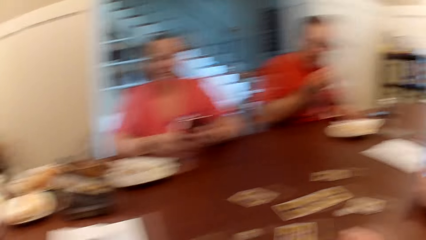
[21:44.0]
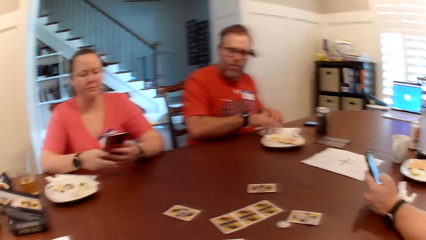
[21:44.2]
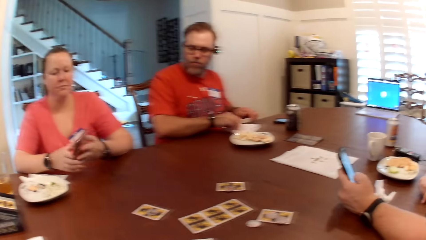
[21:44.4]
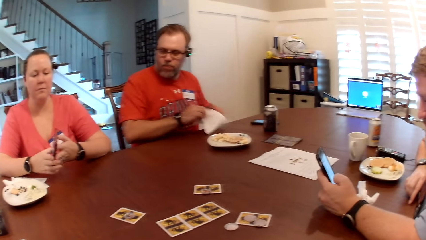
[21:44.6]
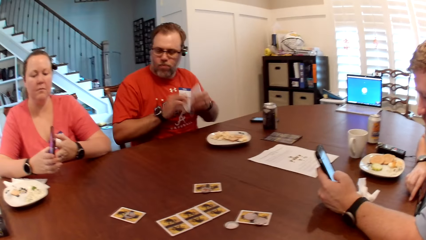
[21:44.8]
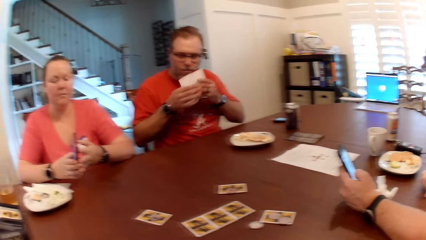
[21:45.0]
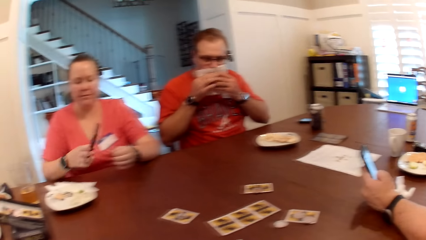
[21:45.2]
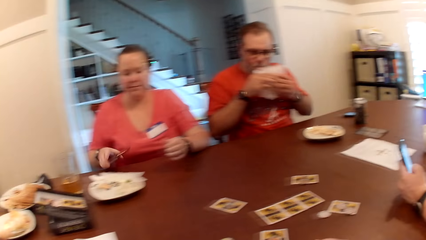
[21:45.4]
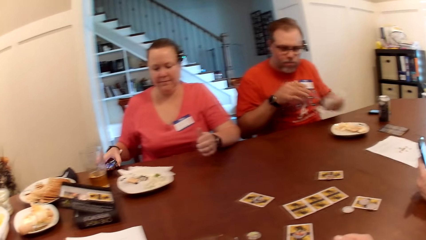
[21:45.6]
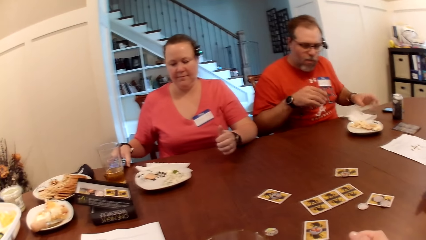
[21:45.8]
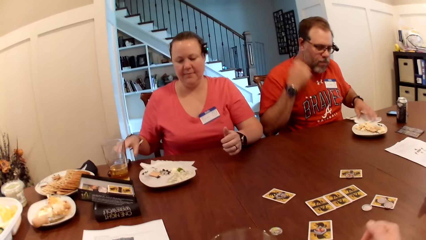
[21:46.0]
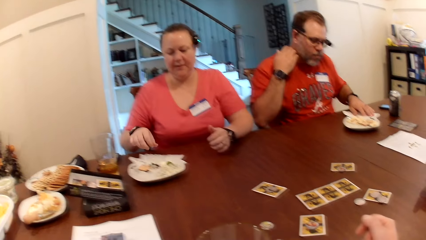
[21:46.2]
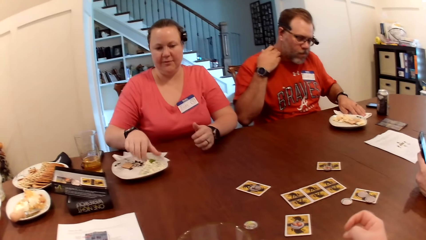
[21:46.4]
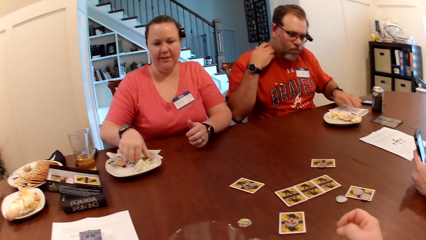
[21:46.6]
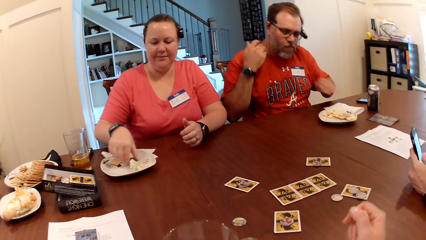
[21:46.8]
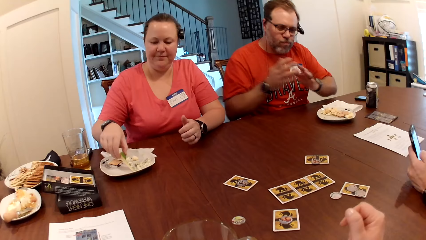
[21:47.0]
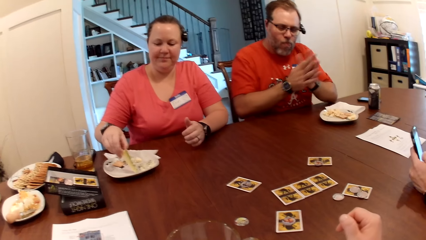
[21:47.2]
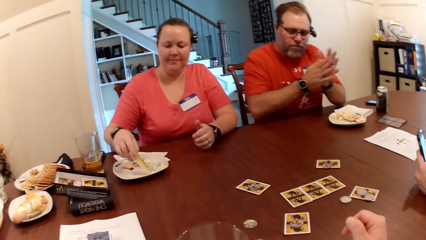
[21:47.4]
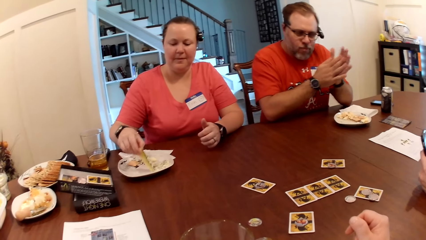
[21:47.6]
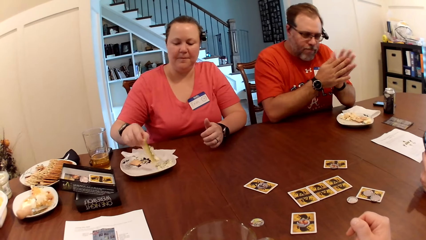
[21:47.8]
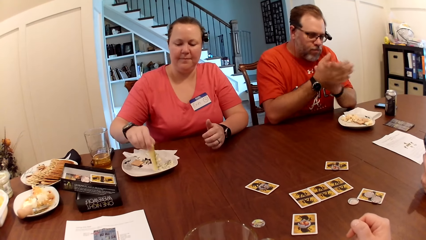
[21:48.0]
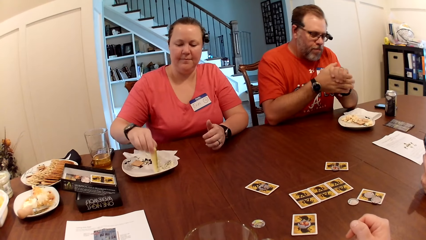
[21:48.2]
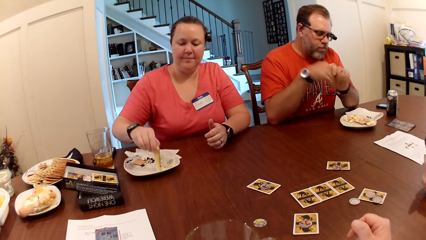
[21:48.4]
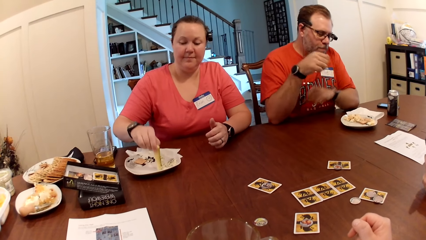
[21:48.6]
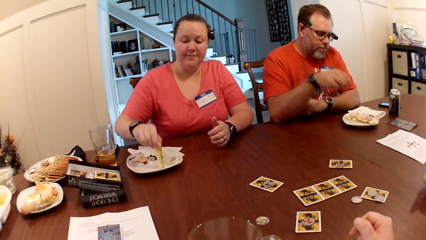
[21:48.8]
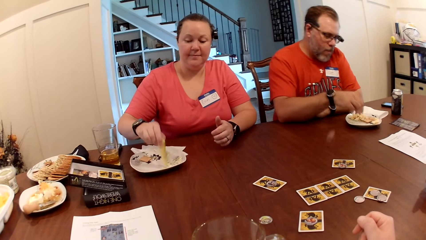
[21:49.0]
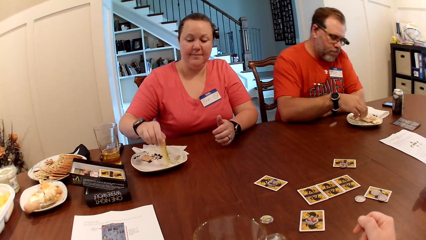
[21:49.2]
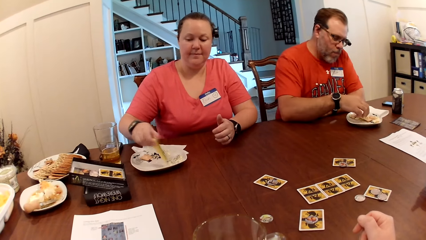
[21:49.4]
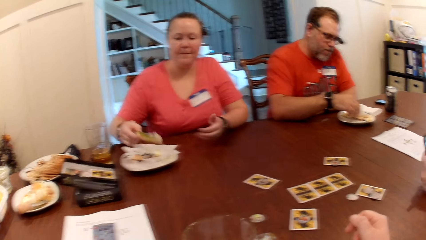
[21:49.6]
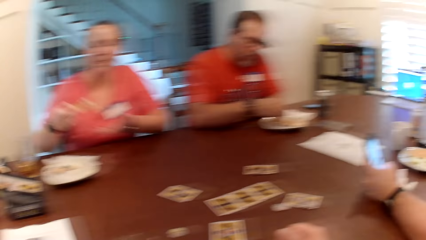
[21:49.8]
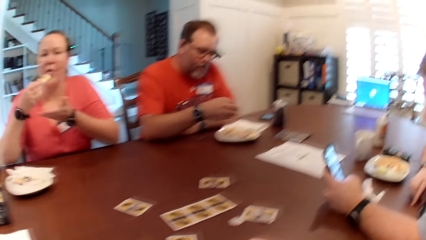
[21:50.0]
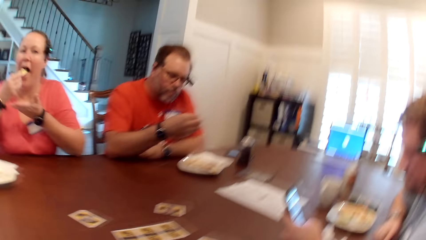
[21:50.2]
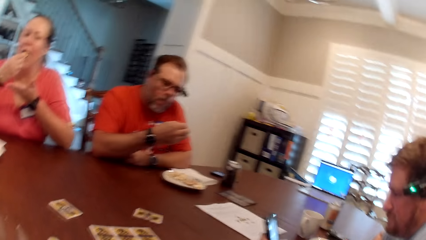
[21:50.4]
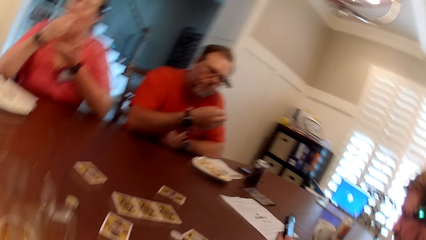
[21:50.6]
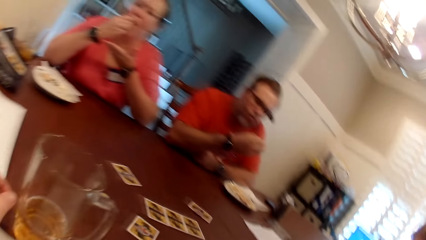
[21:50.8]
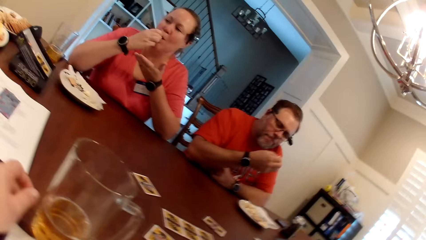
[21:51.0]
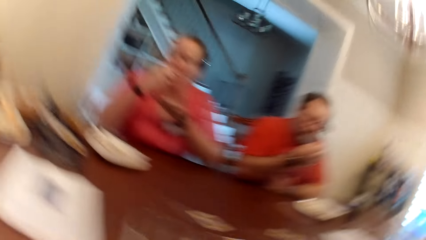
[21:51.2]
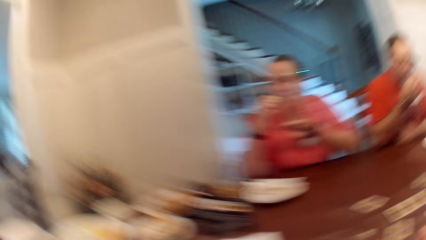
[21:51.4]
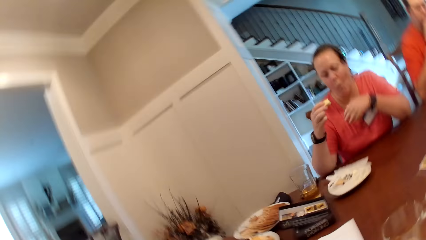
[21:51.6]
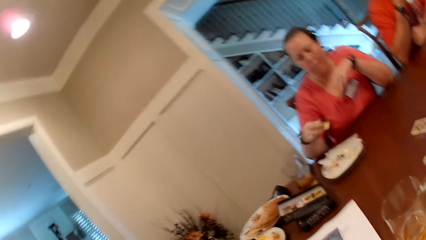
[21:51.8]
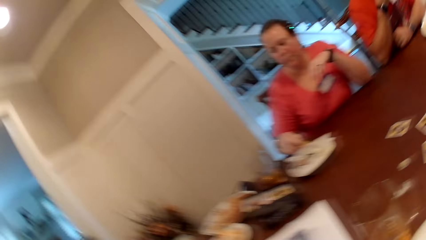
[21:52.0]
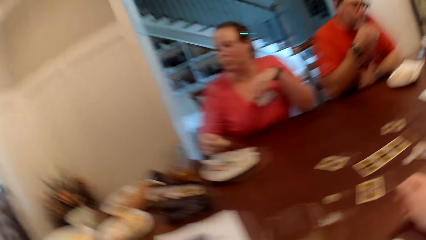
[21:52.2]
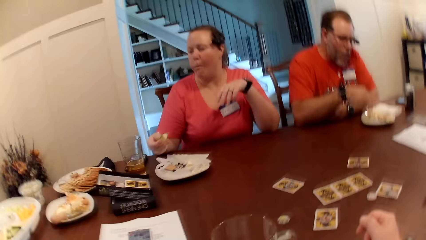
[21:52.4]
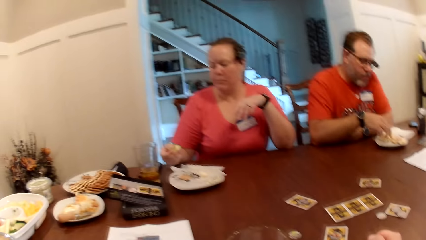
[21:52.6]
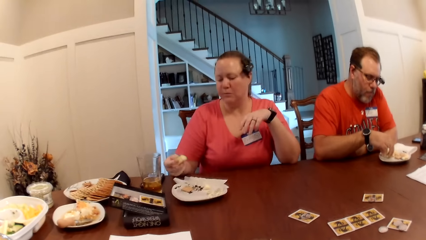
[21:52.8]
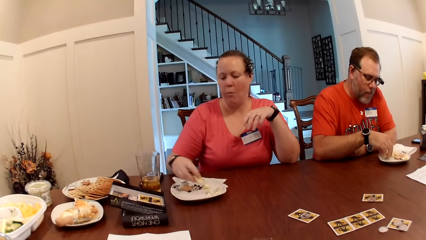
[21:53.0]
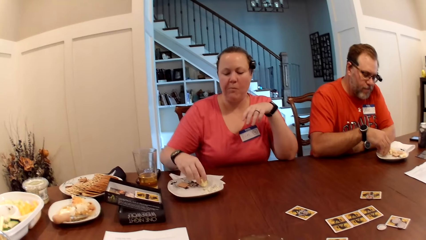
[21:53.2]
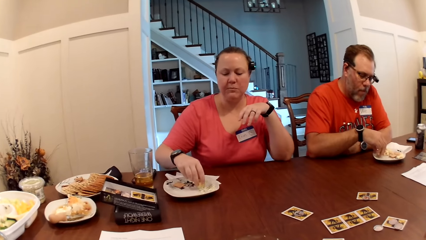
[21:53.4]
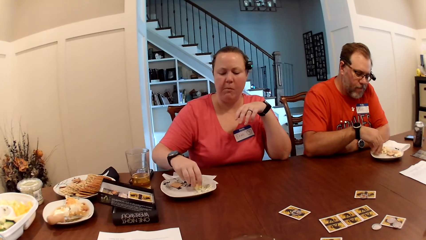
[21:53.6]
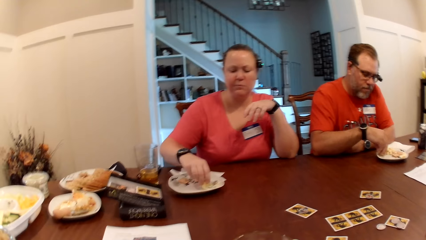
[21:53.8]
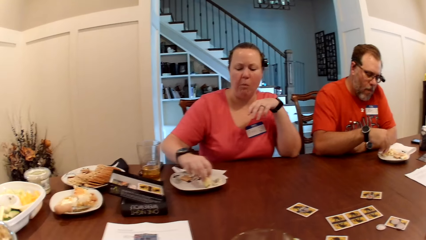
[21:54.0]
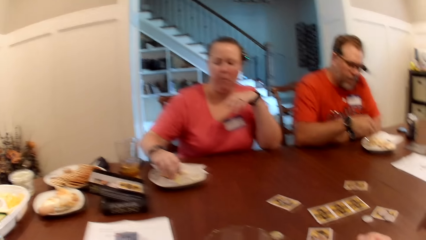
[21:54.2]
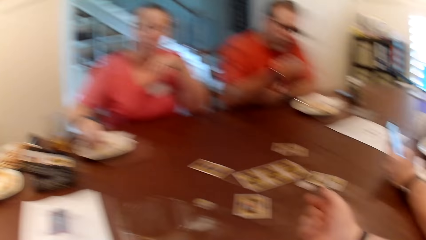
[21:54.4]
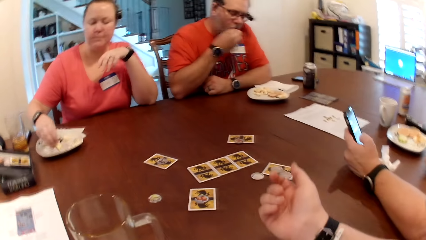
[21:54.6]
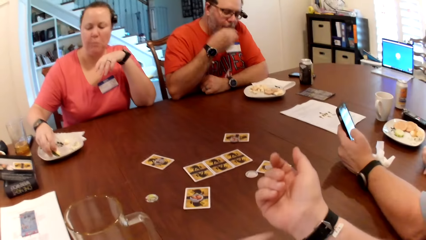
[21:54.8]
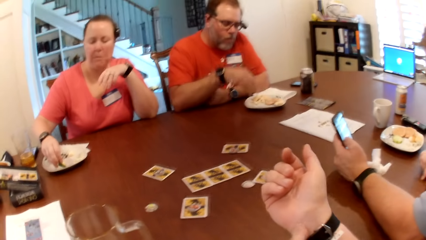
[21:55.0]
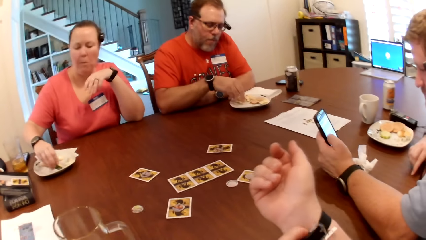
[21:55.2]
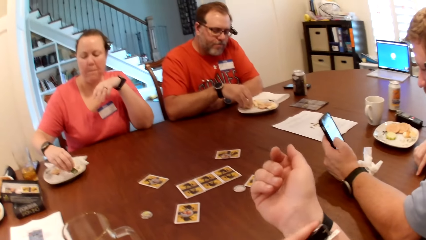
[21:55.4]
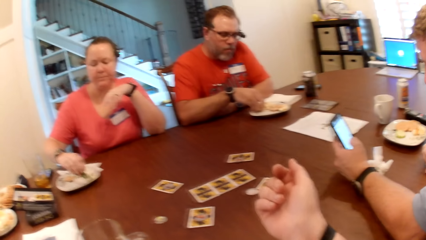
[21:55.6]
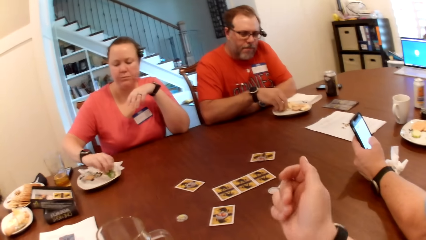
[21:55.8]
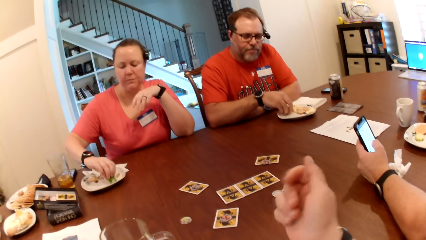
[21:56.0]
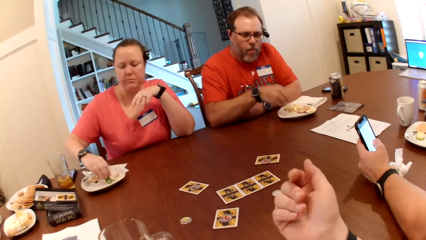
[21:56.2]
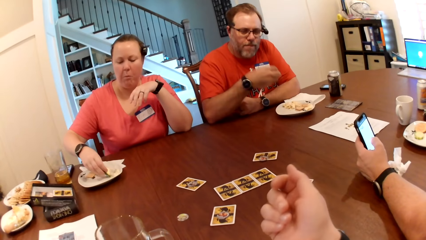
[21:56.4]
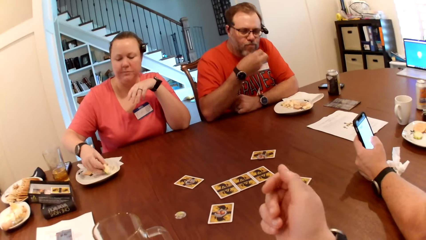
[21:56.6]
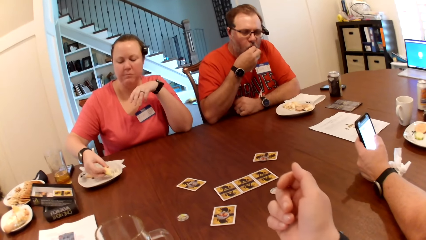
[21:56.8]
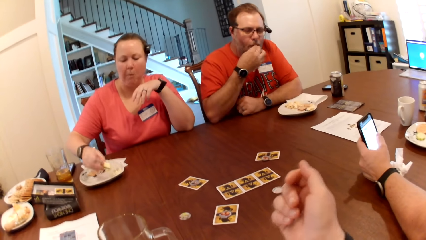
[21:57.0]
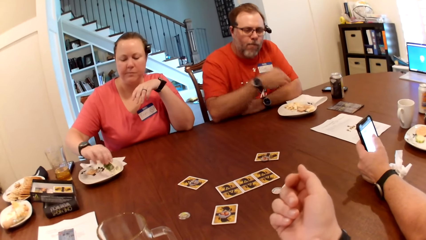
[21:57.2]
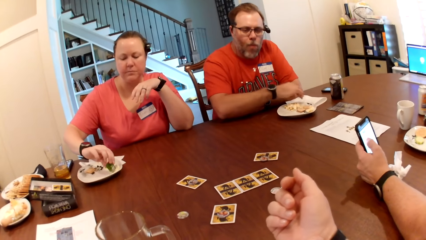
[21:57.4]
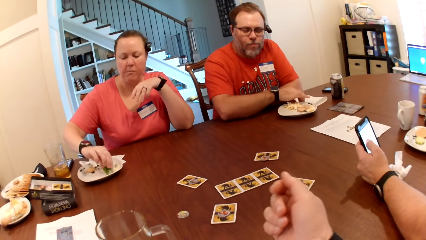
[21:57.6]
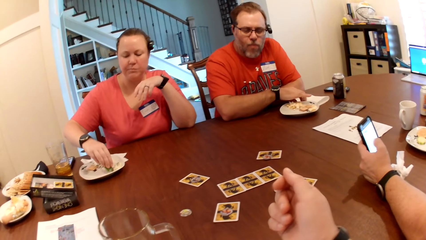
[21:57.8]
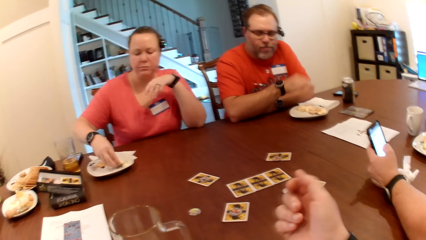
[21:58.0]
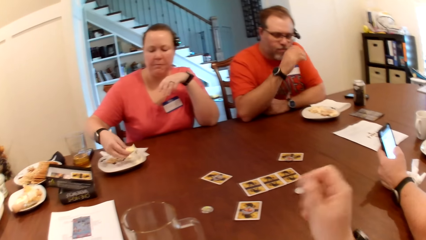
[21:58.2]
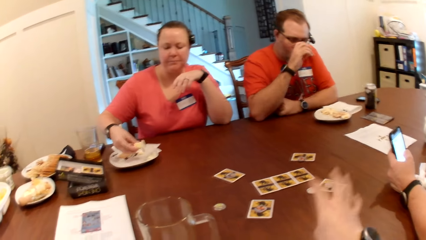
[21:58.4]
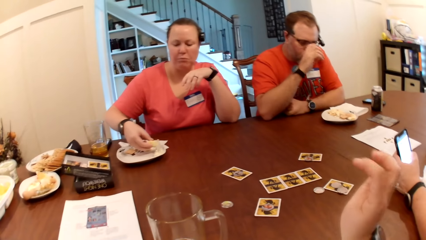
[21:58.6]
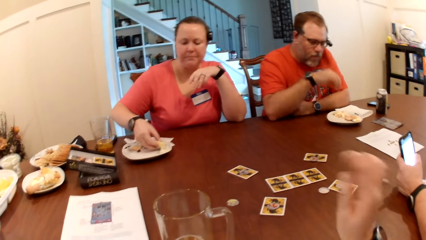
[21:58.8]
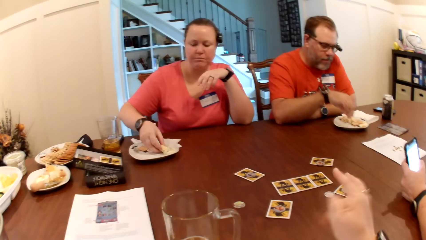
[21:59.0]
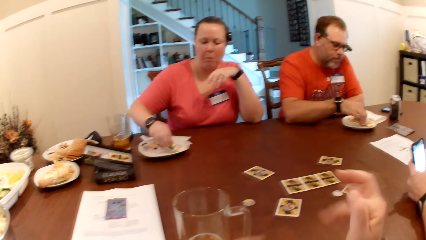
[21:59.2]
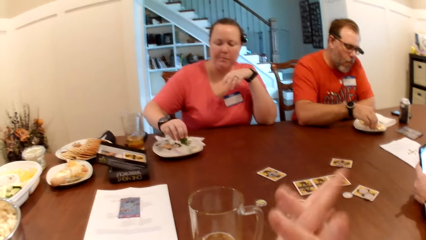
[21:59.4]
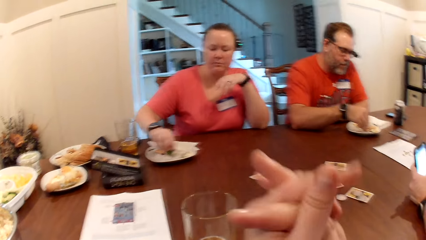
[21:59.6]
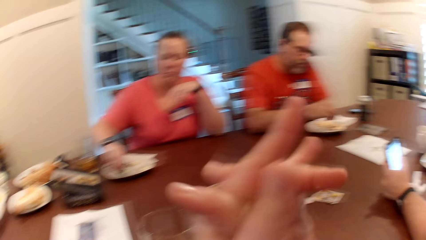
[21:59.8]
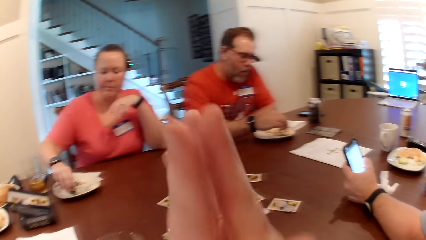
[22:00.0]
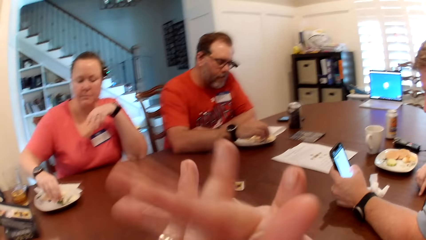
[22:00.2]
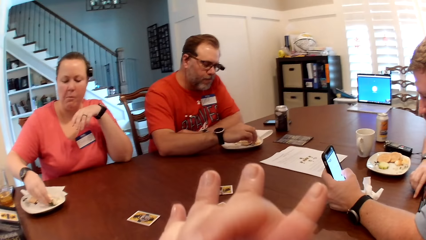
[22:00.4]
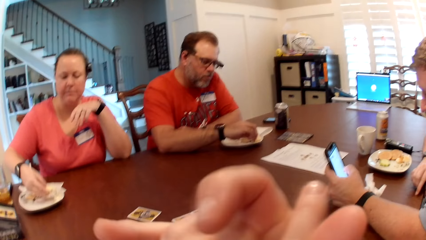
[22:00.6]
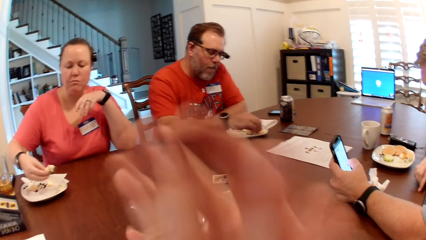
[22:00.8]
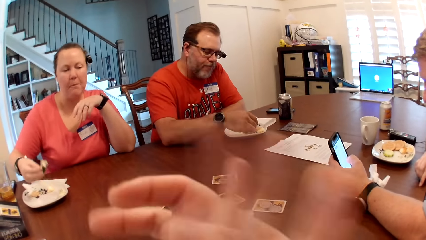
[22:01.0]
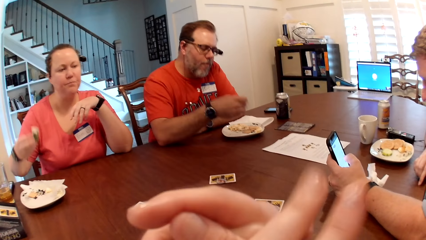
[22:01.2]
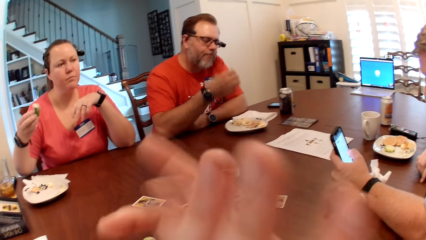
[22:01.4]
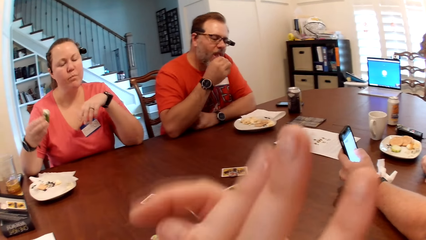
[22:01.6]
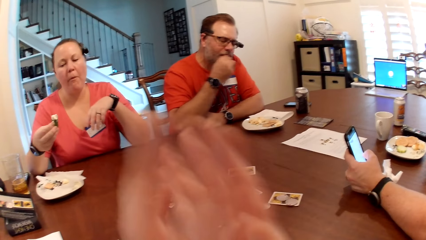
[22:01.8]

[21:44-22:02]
The man eats the cucumber slice. The man picks up the paper napkin with his right hand and wipes his mouth with the paper napkin in both hands. The woman drops the phone on the table with her right hand. The camera wearer looks around. The man drops the paper napkin on the table with his left hand, scratches his neck with his right hand, and moves the paper napkin on the table with his left hand. The woman picks up a cucumber slice from the plate with her right hand. The man rubs both hands together. The woman shakes the cucumber slice on the plate with her right hand. The man drops his left hand on the table and picks up a cucumber slice from the plate with his right hand. The woman bites the cucumber slice with her right hand. The man picks up a cucumber slice from the plate with his right hand. The woman dips the cucumber slice with her right hand in sauce on the plate. The man eats the cucumber slice with his right hand. The camera wearer adjusts the watch on her right arm with her left hand. The man picks up a cucumber slice from the plate with his right hand and eats the cucumber slice with his right hand. The camera wearer looks at her hand. The man touches the paper napkin with his right hand, adjusts his glasses with his right hand, and picks up a cucumber slice from the plate with his right hand. The camera wearer cracks her knuckles and holds hands. The man dips the cucumber slice with his right hand in sauce on the plate and eats the cucumber slice with his right hand.
